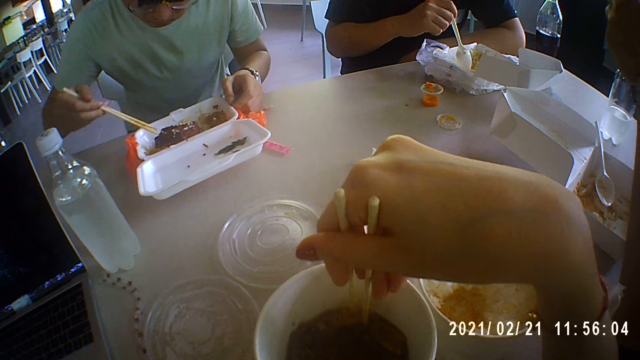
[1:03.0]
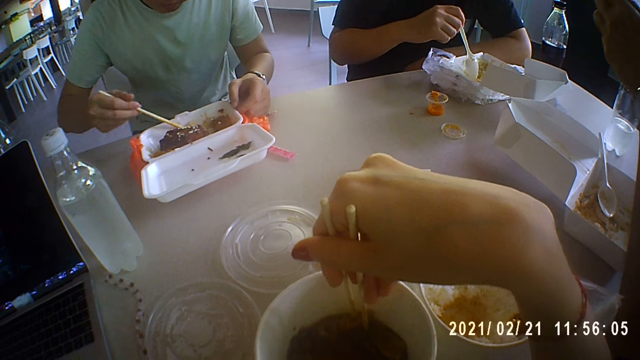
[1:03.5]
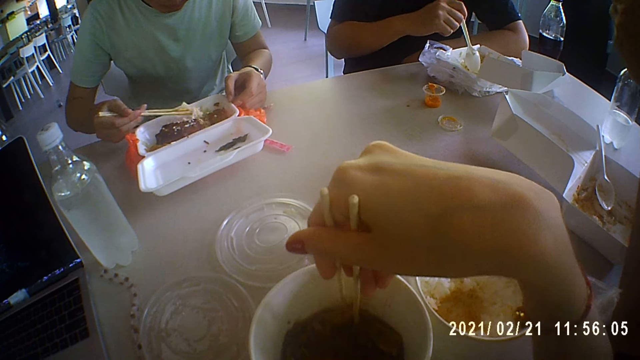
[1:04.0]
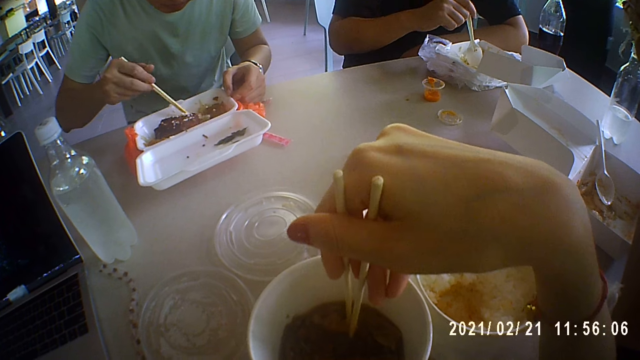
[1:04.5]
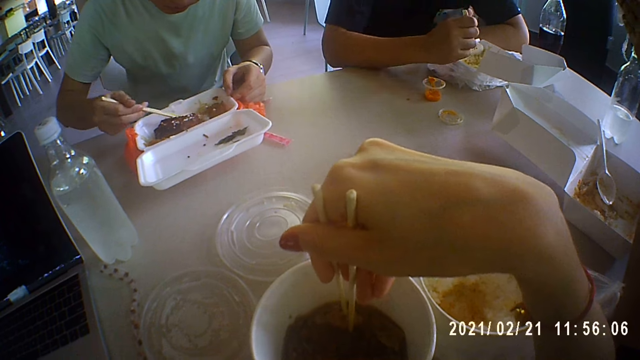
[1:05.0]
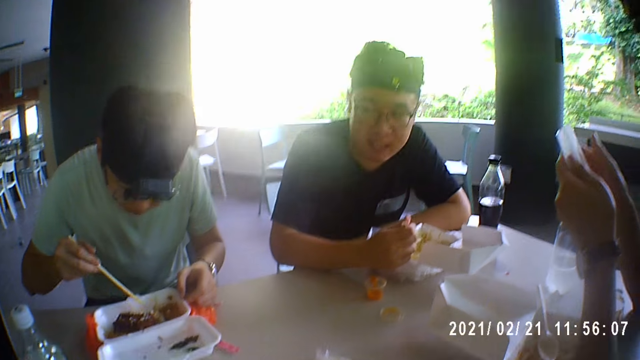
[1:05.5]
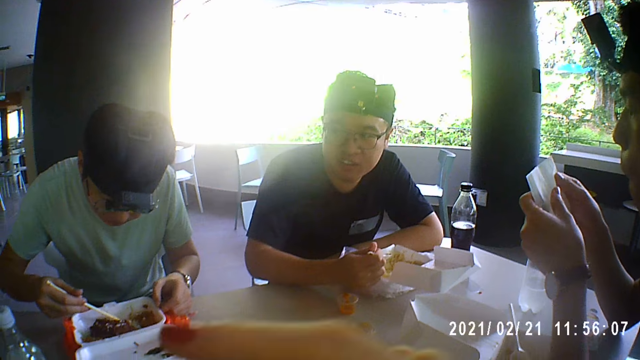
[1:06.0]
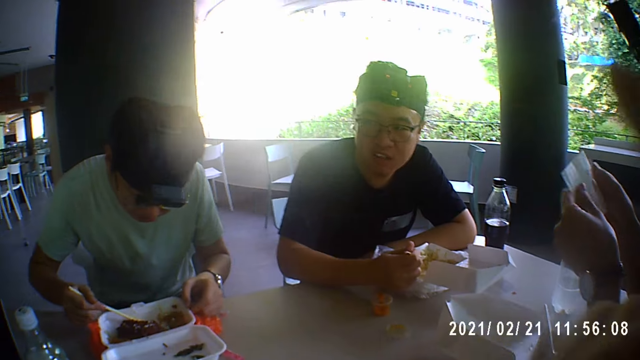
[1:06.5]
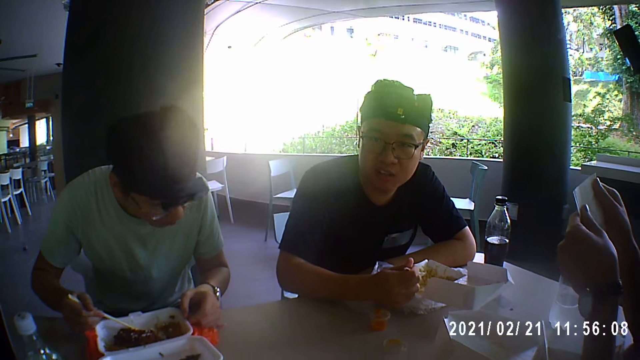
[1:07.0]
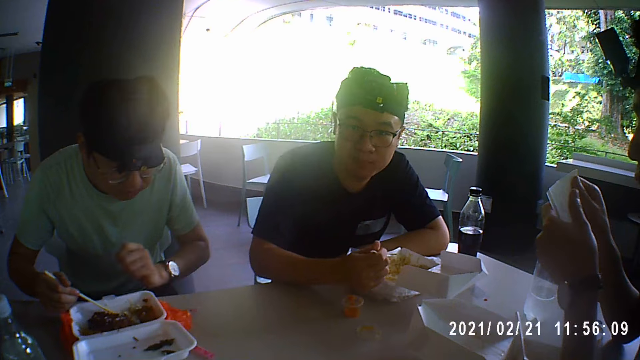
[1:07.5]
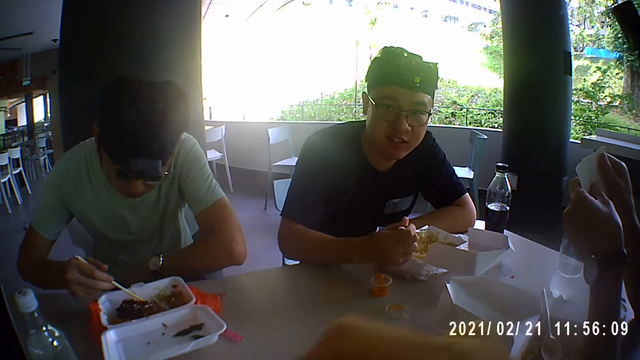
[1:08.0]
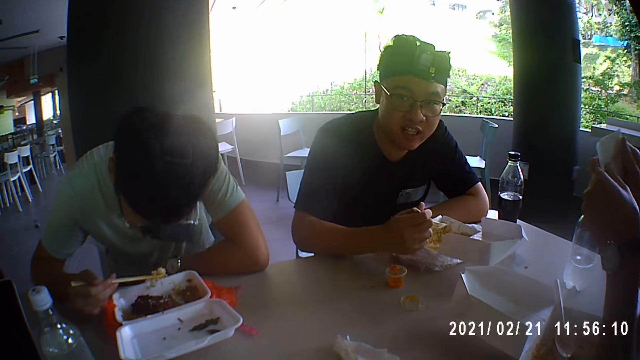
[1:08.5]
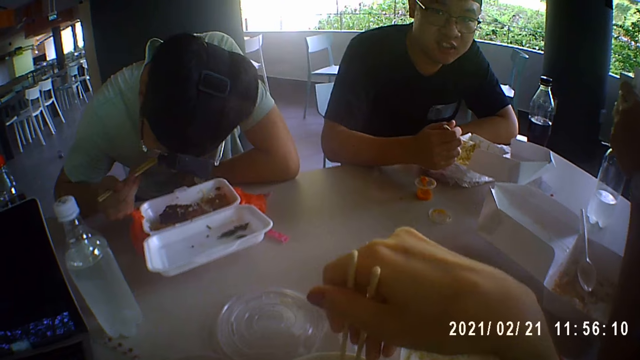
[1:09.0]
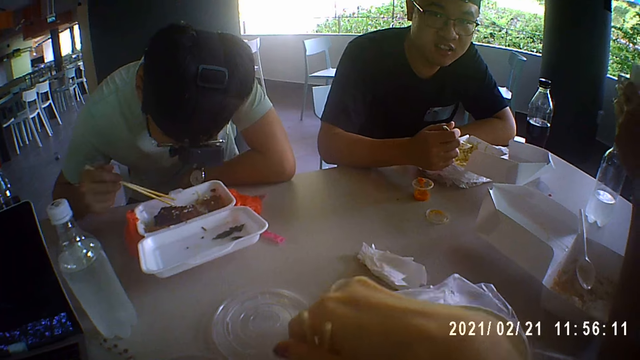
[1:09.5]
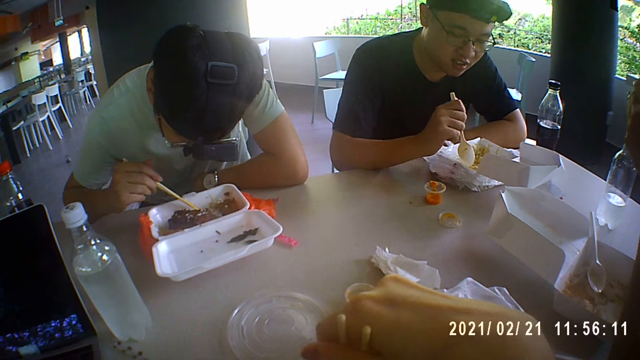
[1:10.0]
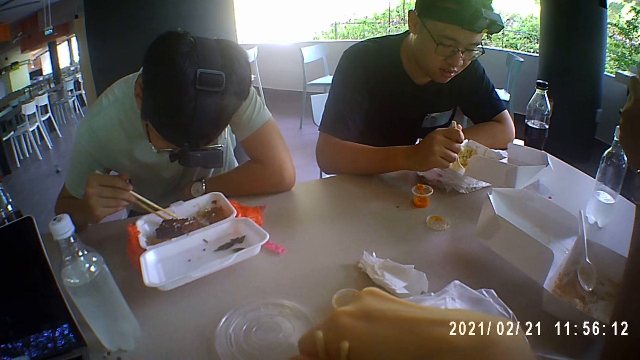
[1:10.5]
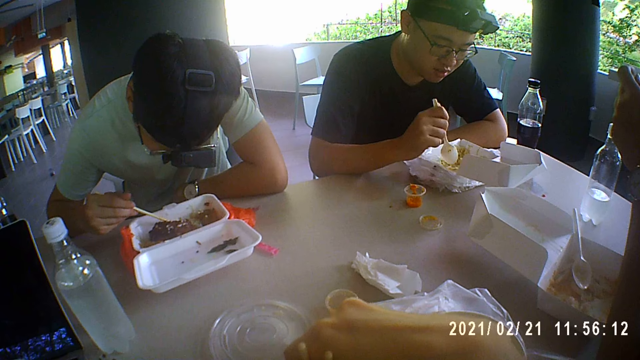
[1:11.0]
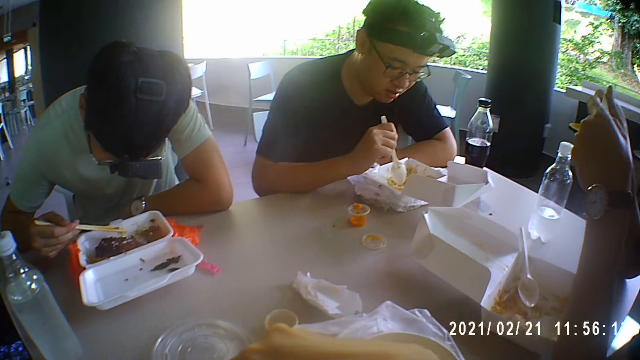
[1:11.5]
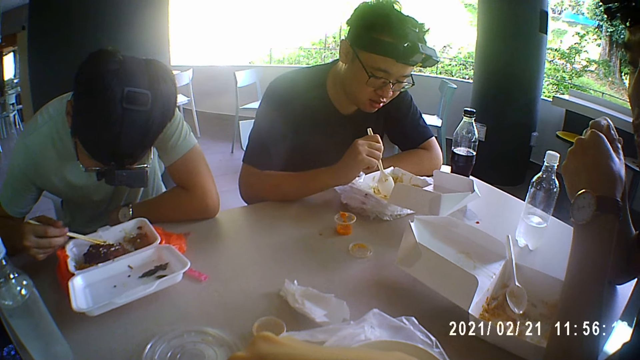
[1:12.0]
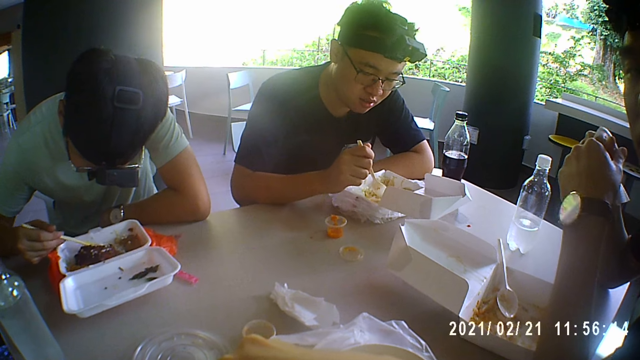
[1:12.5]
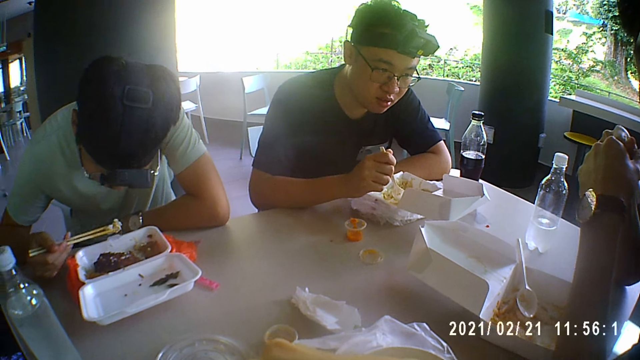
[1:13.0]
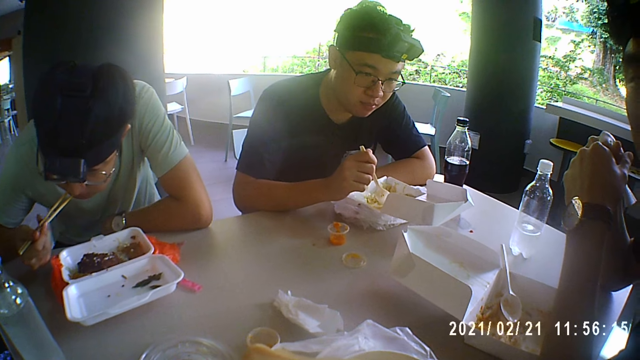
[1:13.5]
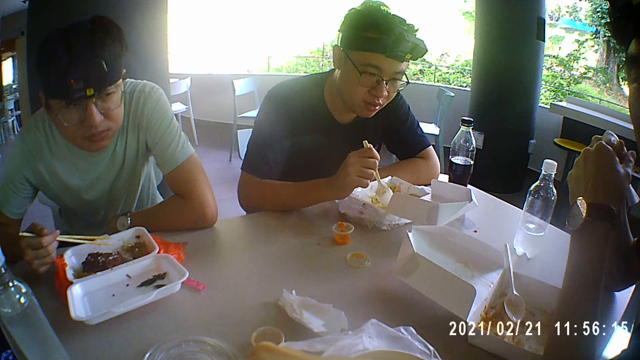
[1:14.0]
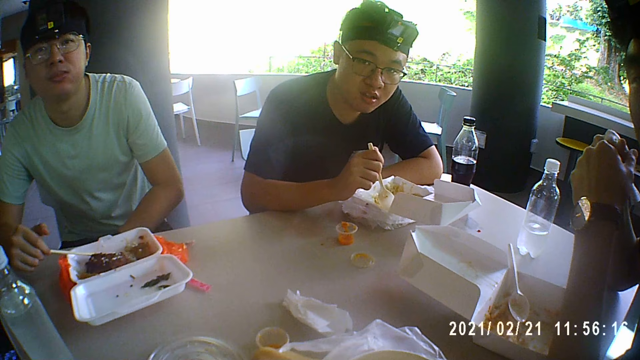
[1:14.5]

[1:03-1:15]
A man talks to the camera wearer. The camera wearer moves the hand. They talk to the man as they eat.

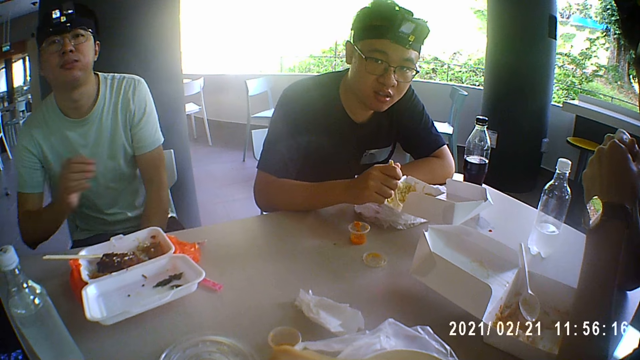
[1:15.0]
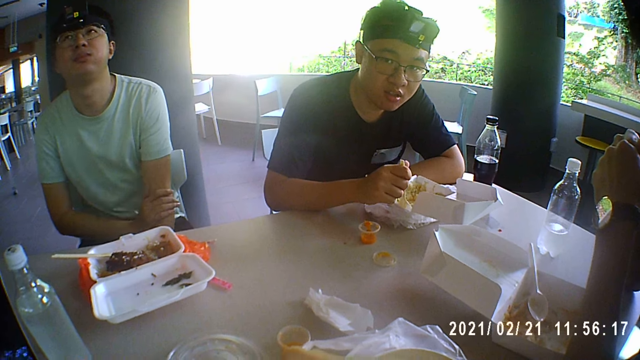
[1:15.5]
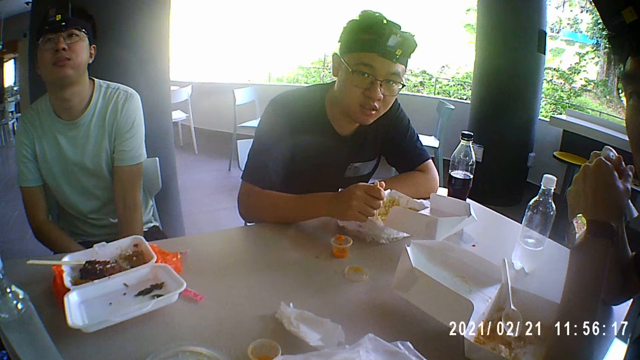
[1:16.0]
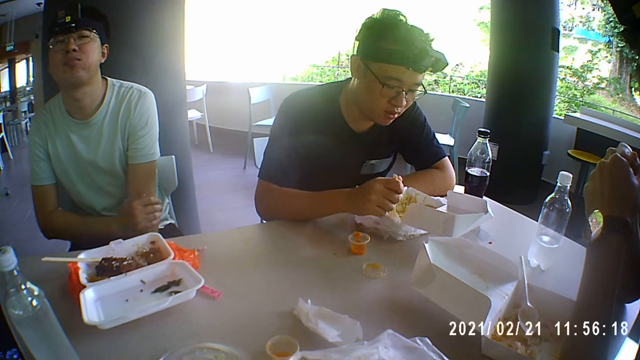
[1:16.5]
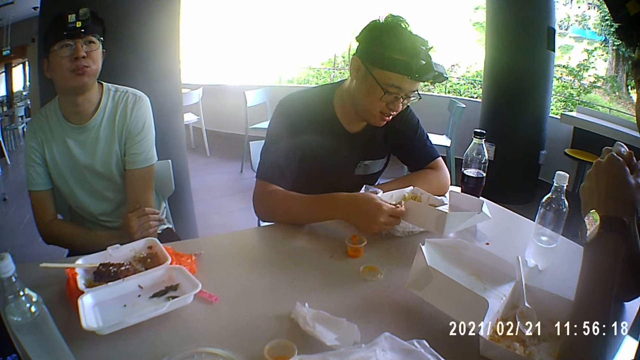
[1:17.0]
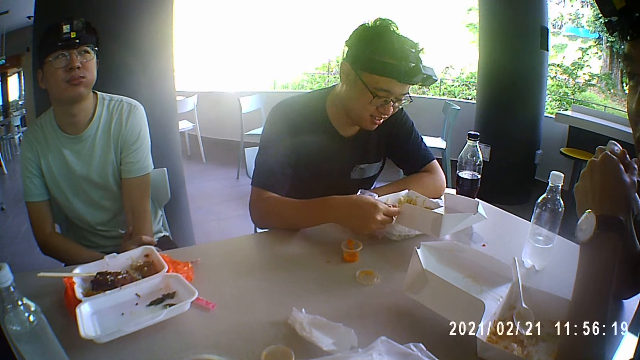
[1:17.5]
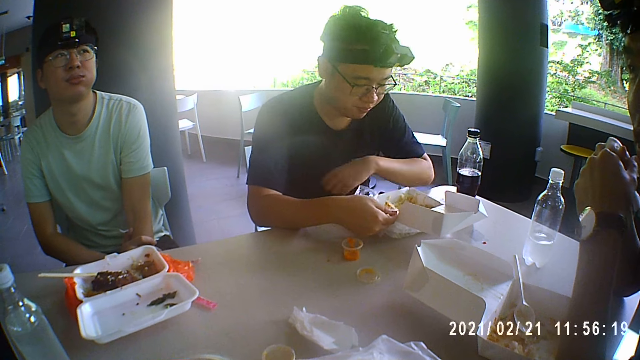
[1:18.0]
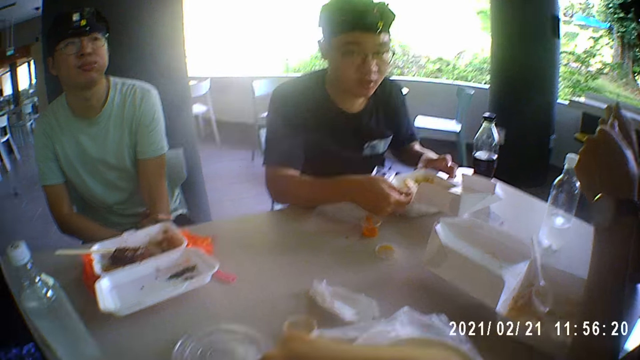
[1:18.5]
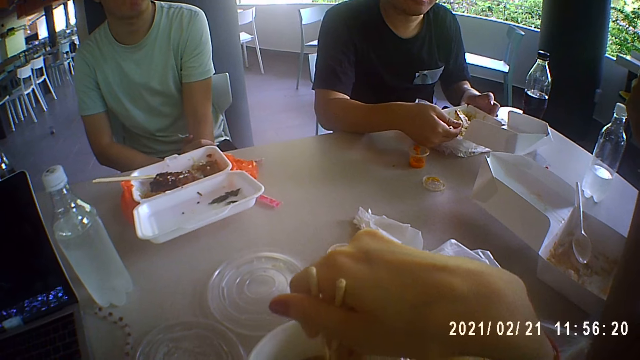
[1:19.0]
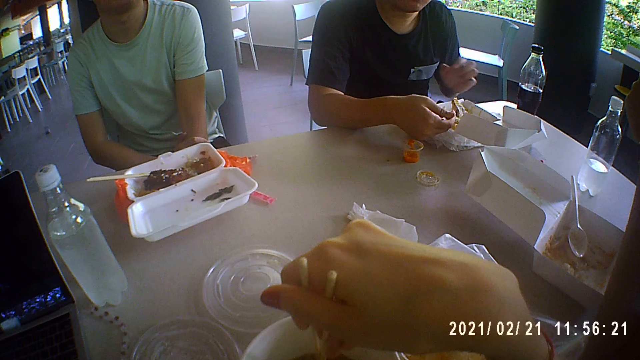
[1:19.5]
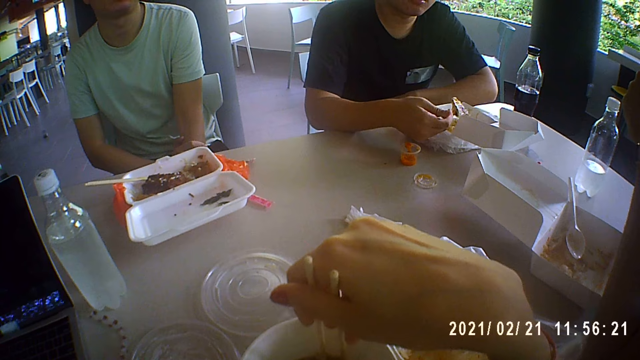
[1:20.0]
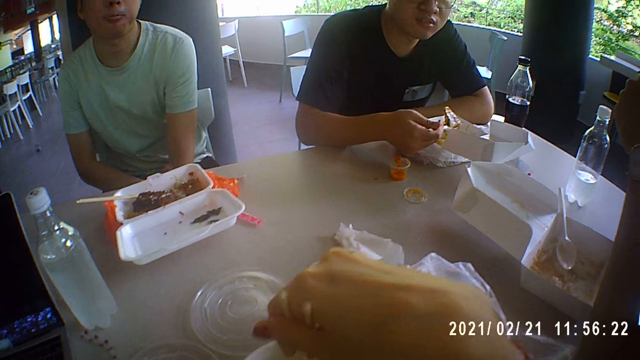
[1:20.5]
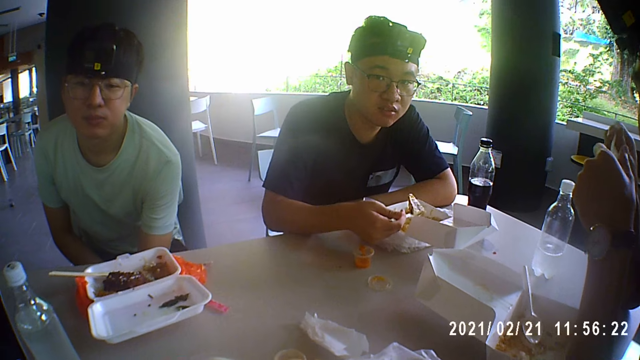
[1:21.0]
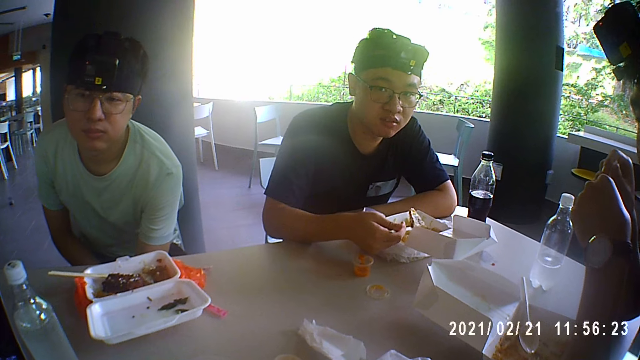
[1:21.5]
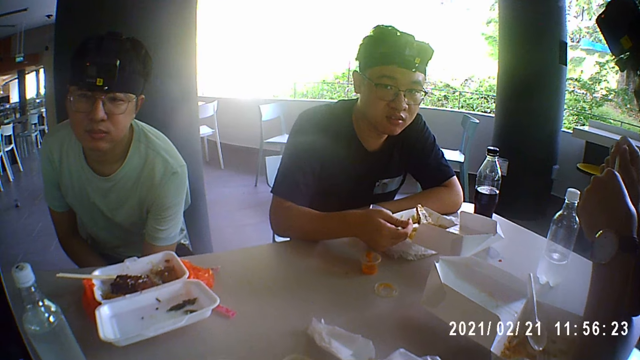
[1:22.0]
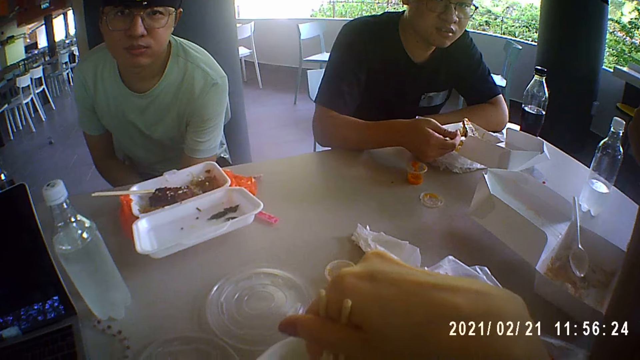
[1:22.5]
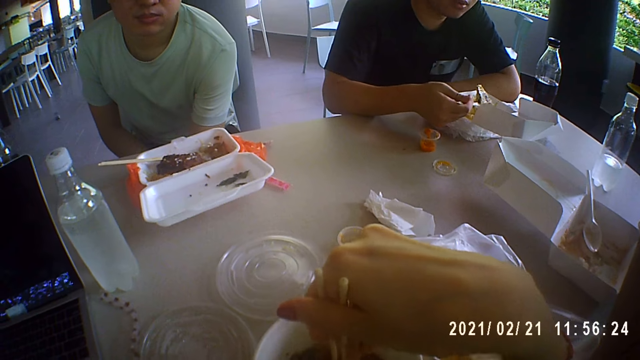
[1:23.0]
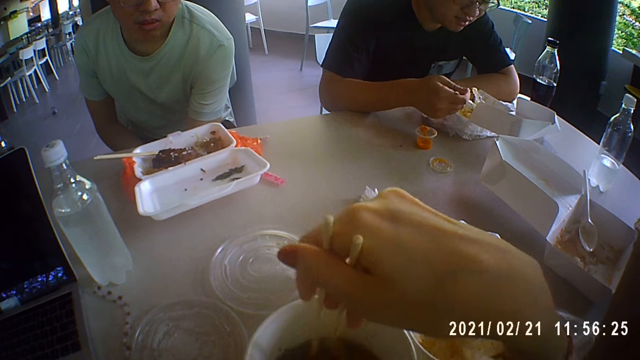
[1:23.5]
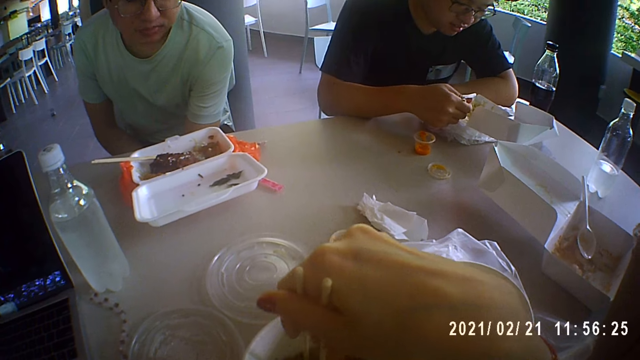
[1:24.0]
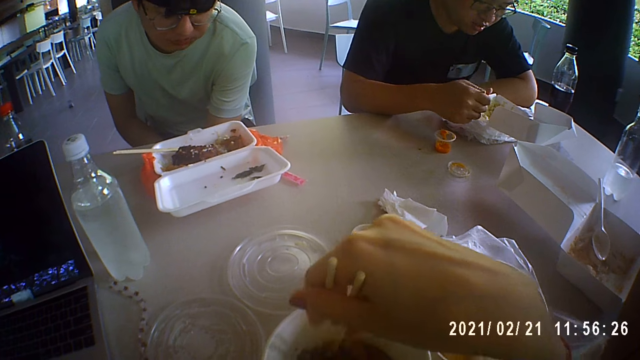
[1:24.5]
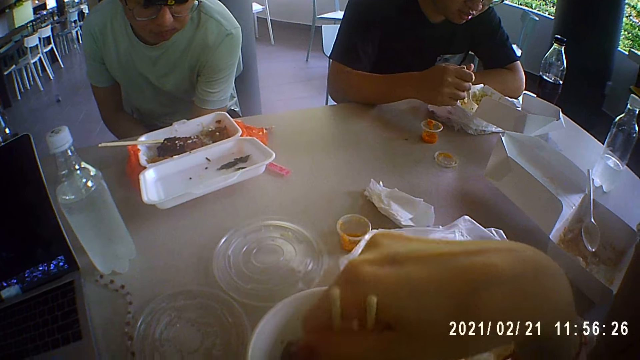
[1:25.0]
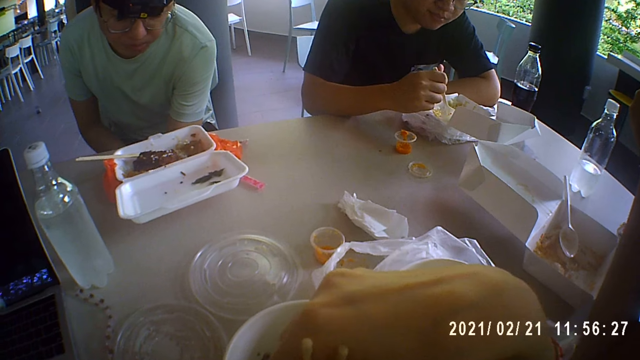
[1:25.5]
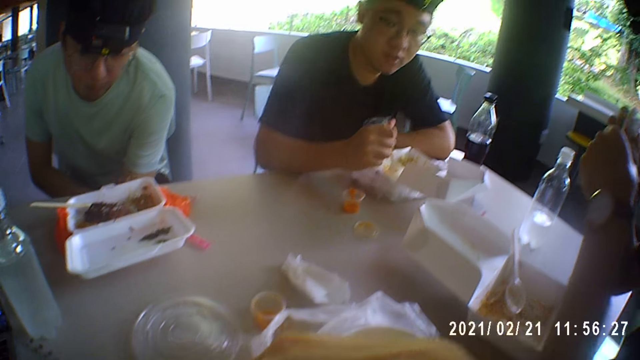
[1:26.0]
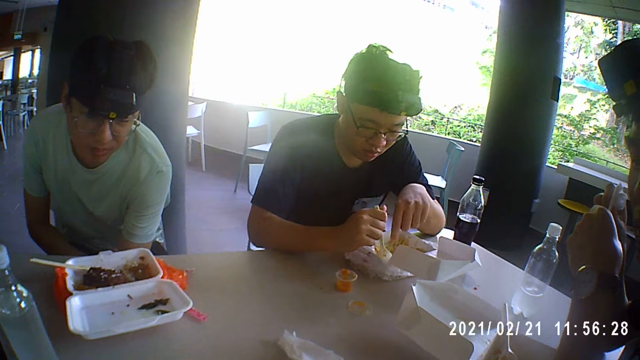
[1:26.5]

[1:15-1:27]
A man touches his hand.
